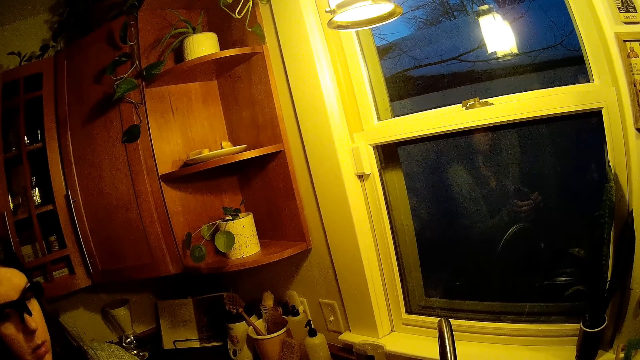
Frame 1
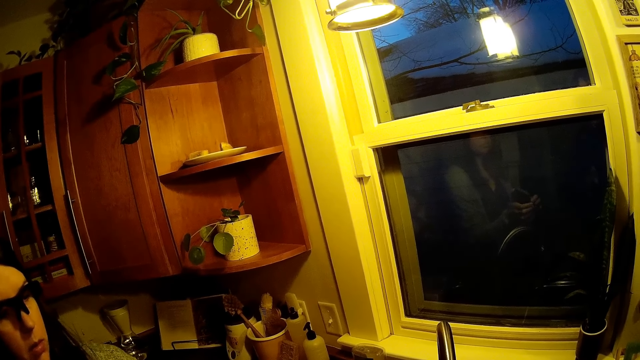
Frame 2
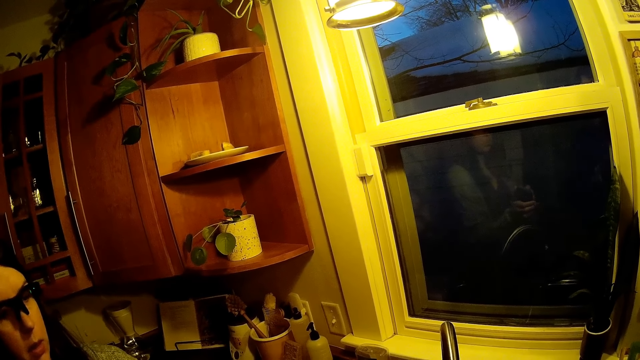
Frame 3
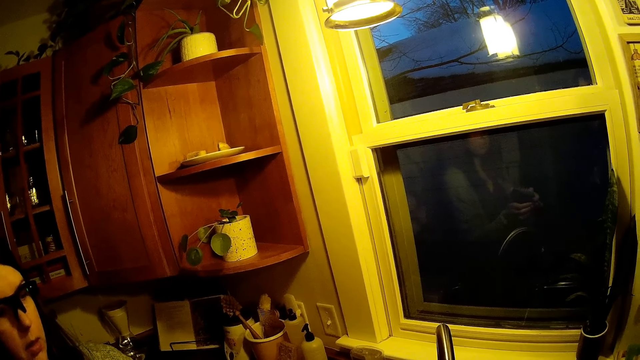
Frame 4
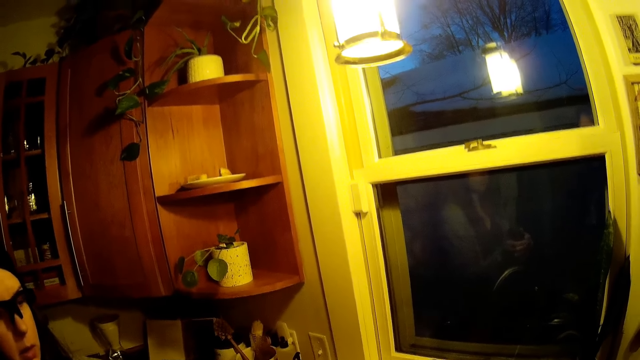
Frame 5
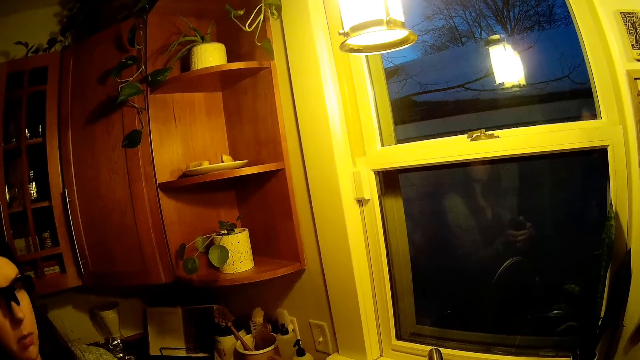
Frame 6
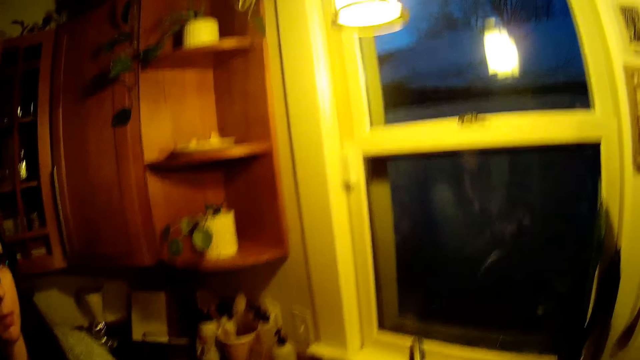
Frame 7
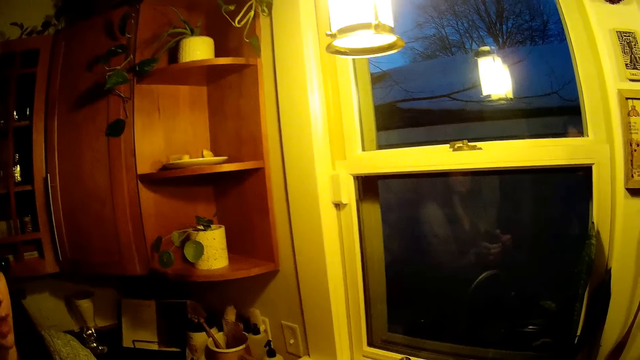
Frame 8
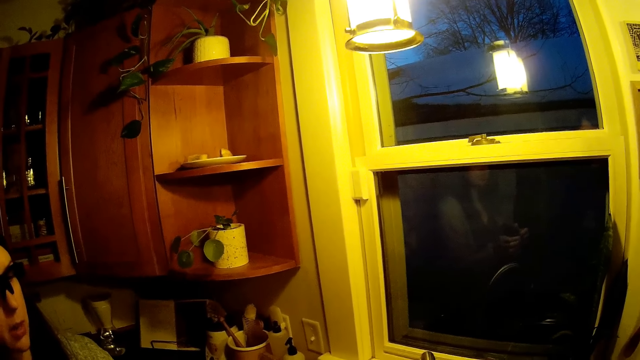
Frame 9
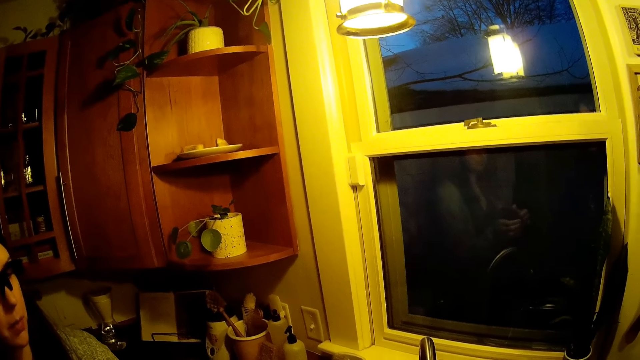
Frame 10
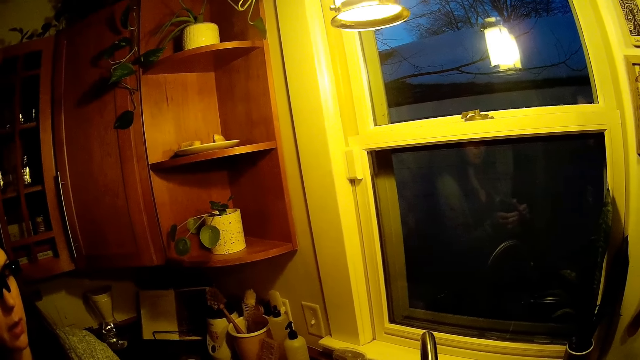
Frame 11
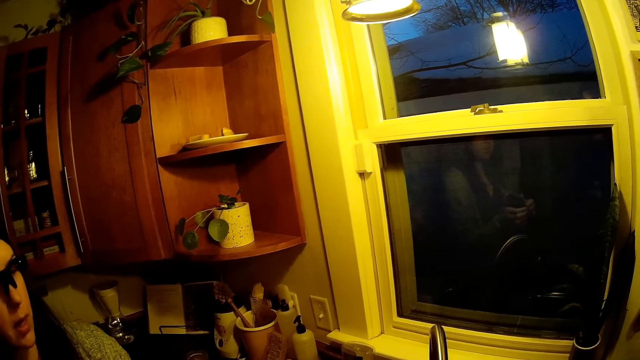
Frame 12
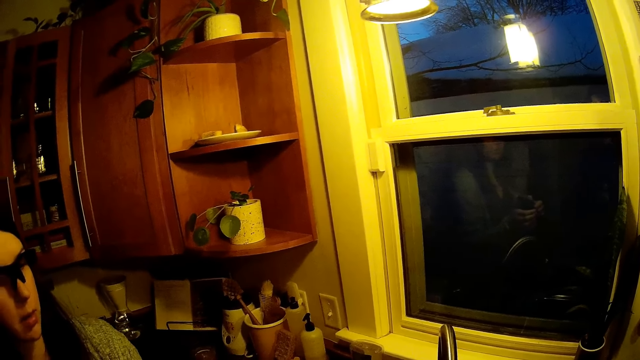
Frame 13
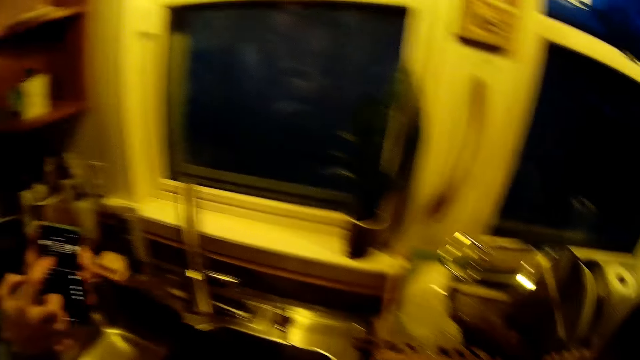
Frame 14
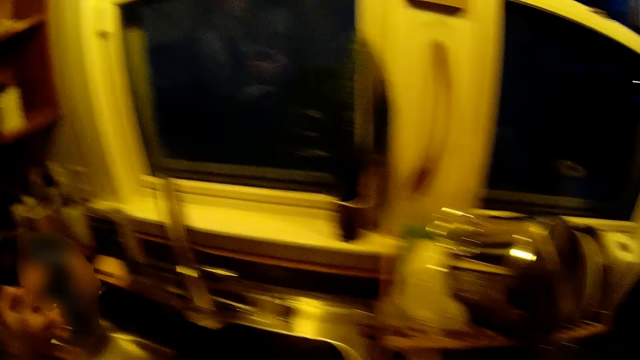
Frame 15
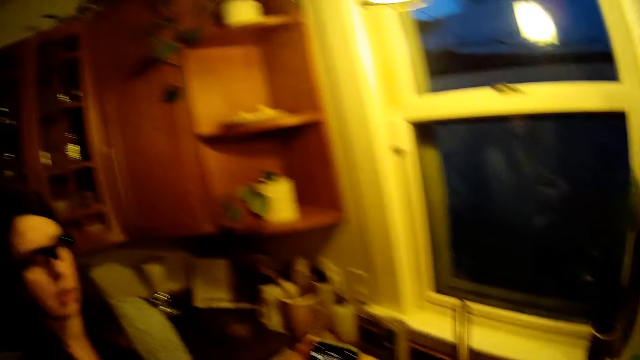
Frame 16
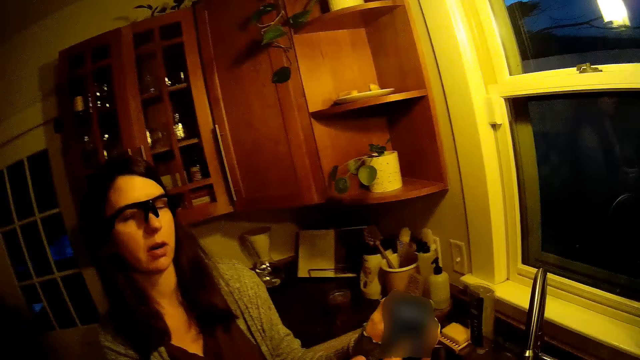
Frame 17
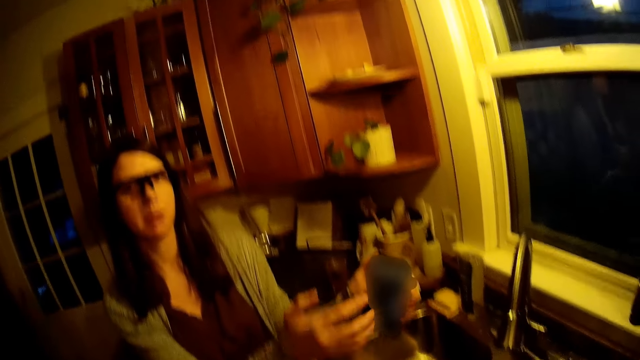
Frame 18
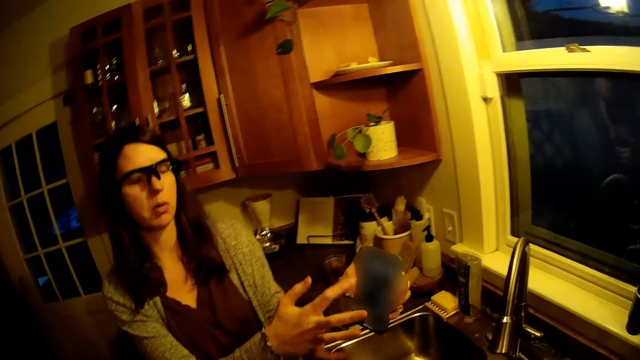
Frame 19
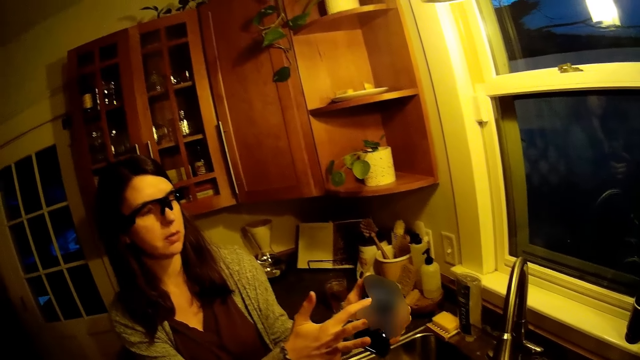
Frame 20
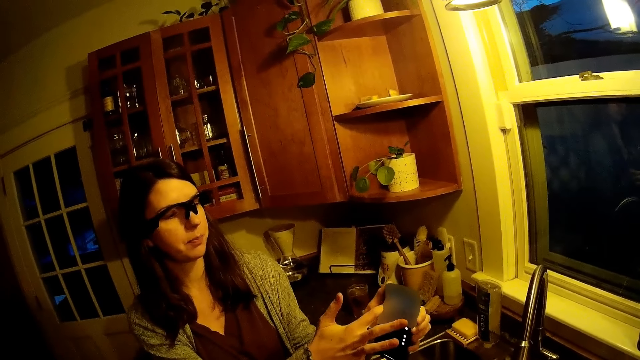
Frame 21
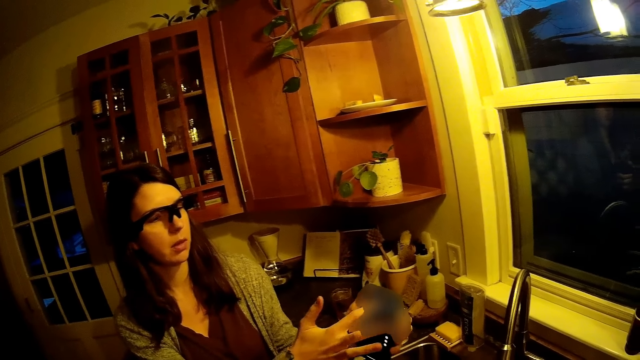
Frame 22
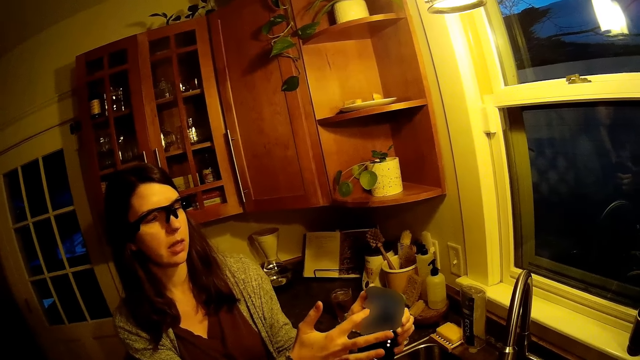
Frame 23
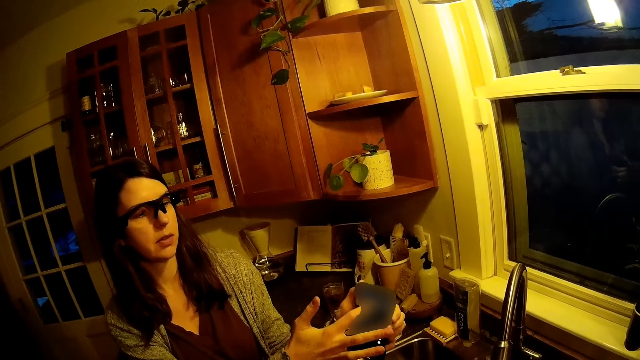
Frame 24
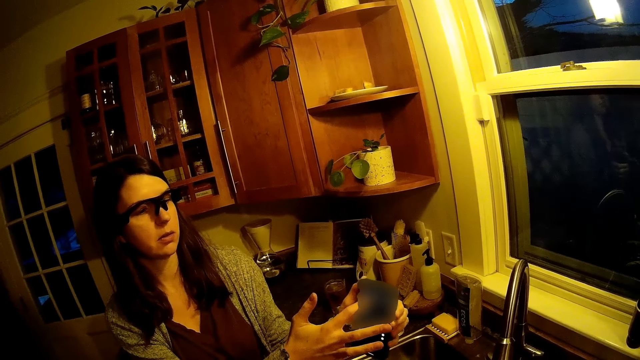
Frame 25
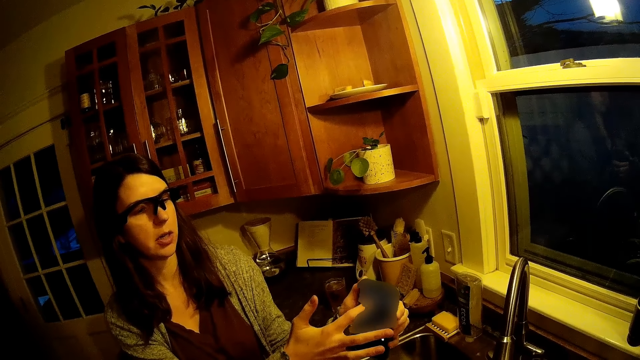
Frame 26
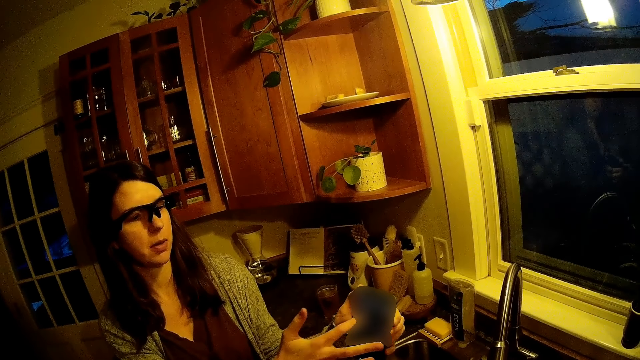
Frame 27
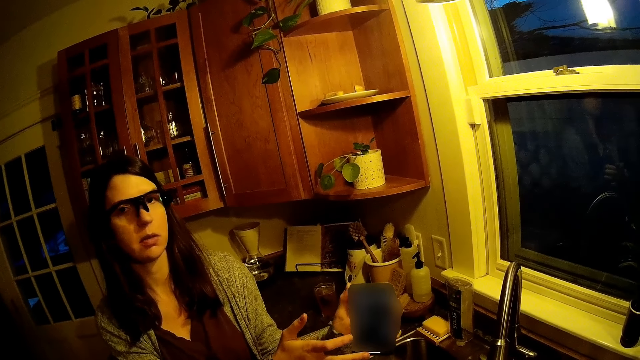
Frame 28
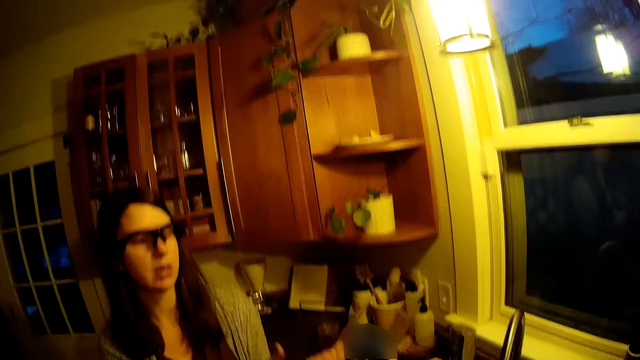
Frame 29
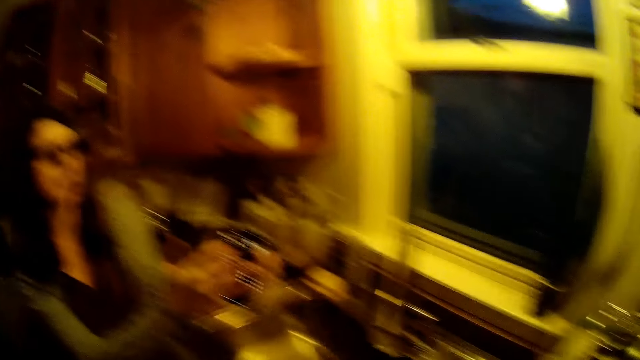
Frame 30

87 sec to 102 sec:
A person sways hands. The person explains something on the phone to the camera wearer.

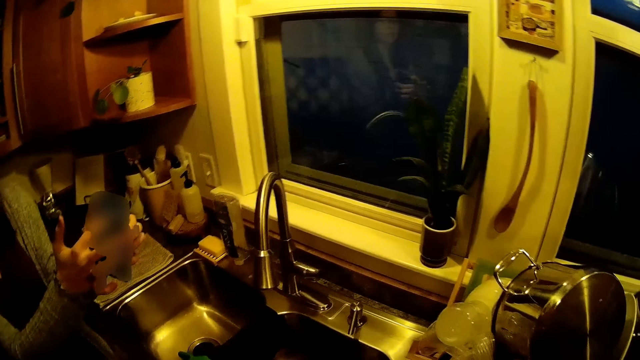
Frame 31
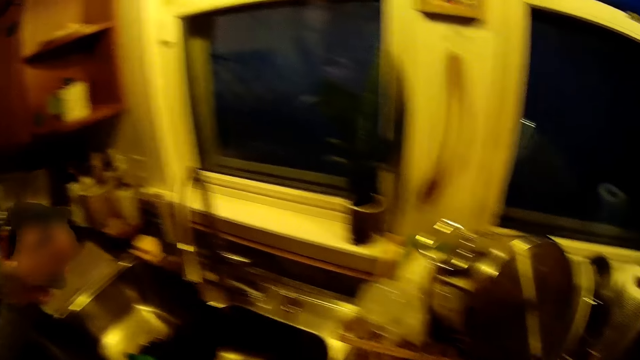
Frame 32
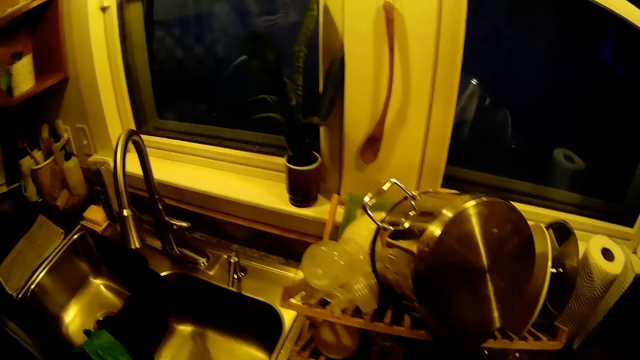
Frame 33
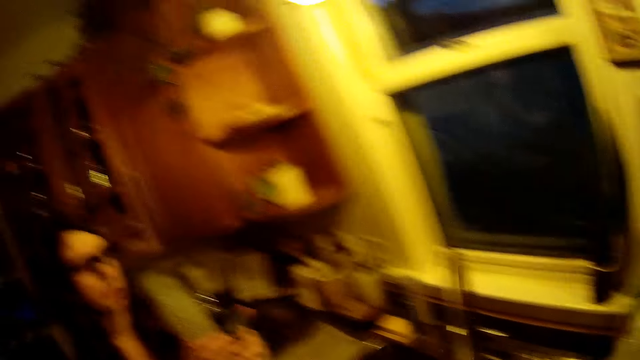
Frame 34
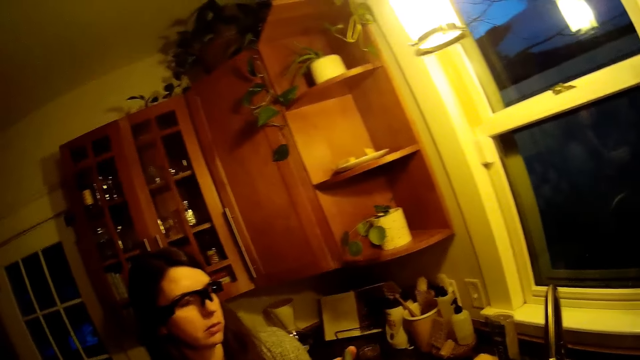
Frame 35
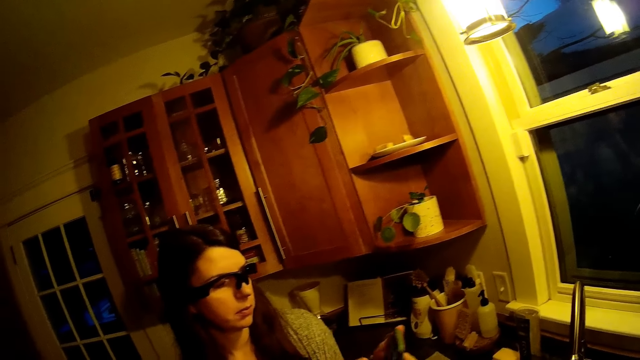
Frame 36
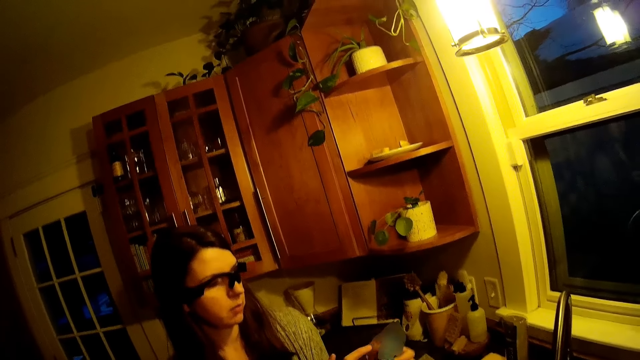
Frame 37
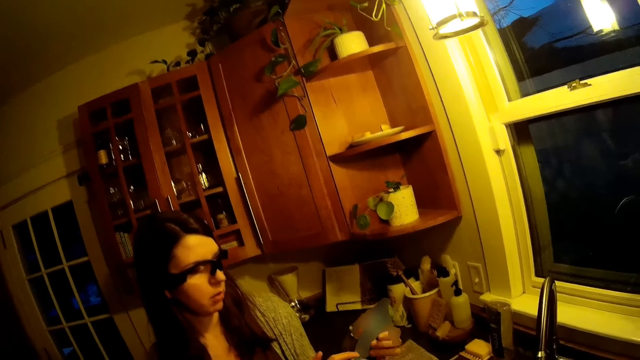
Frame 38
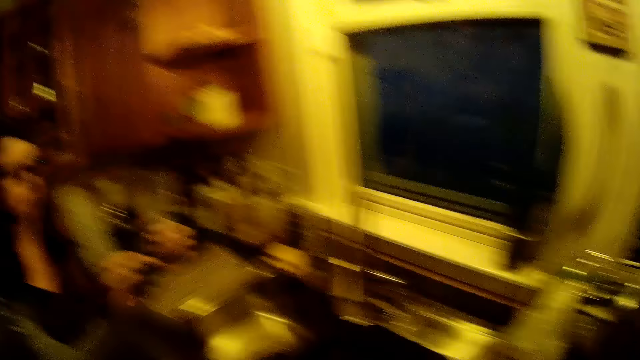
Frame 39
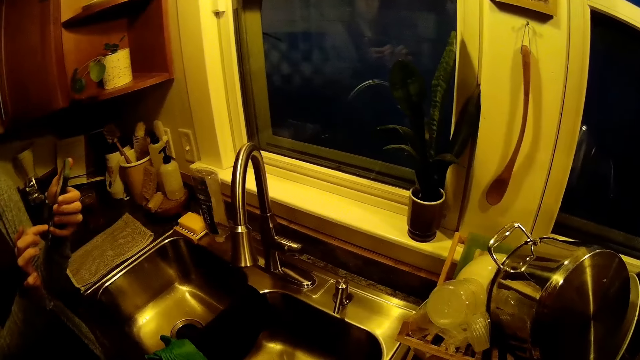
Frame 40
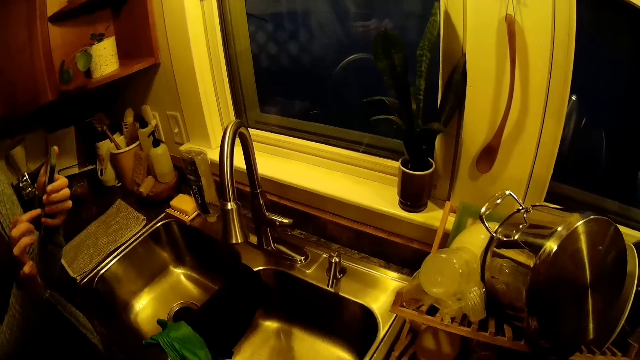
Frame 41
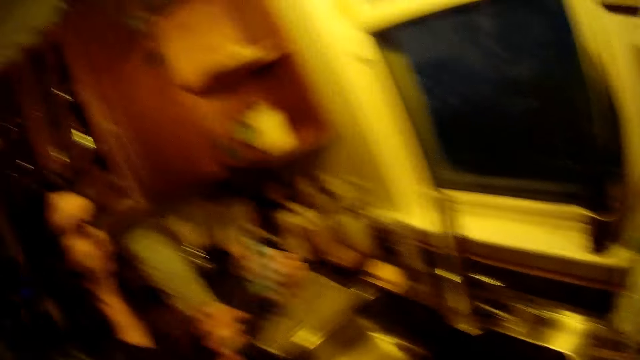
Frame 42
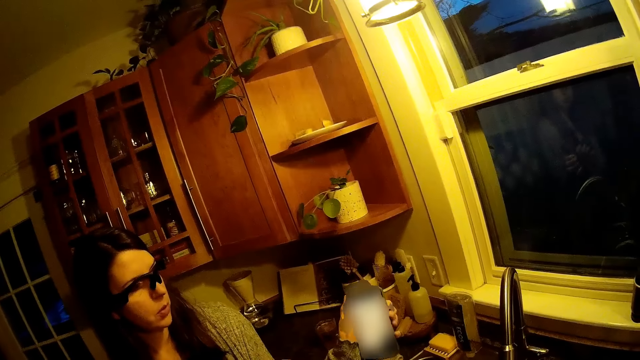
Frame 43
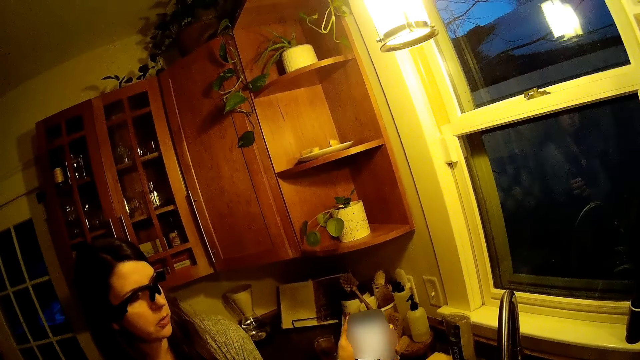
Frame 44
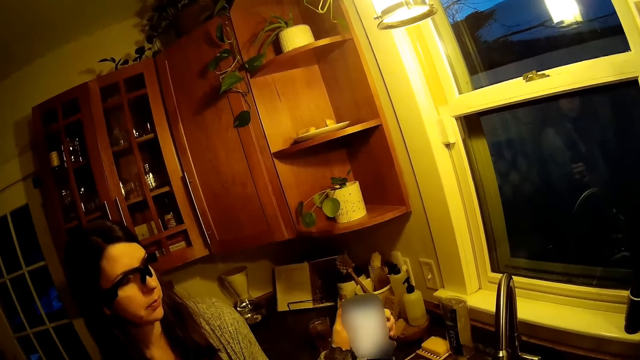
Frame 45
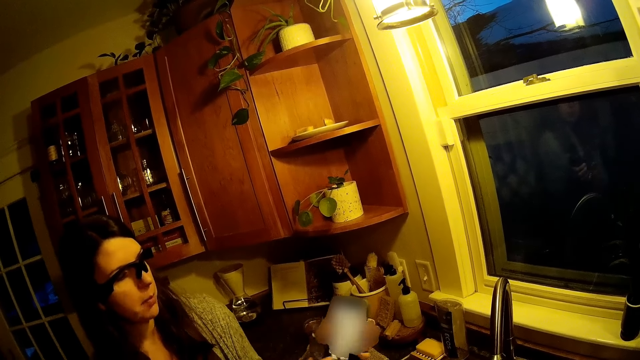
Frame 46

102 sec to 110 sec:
A person scrolls on a phone. The person explains something on the phone to the camera wearer.
